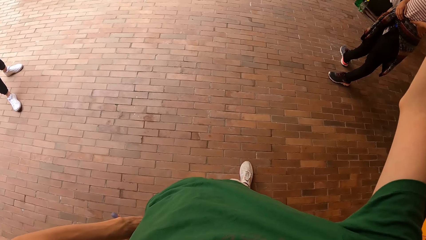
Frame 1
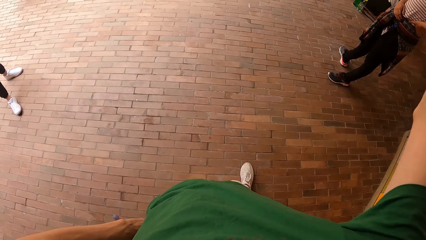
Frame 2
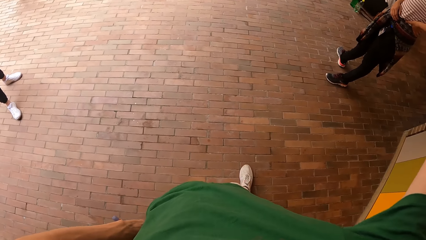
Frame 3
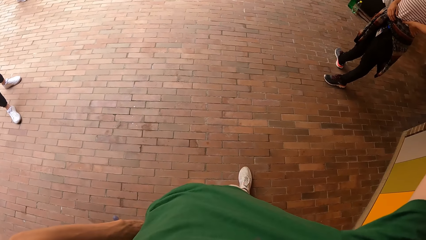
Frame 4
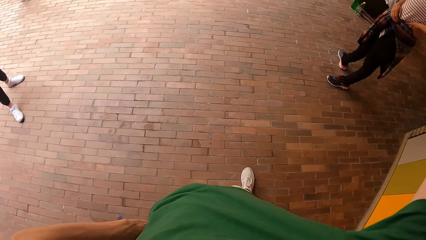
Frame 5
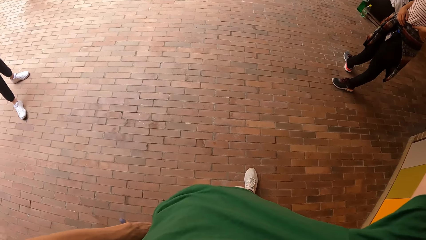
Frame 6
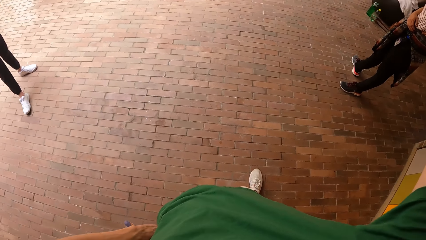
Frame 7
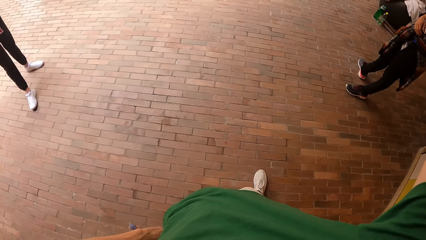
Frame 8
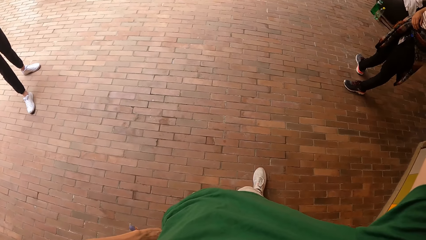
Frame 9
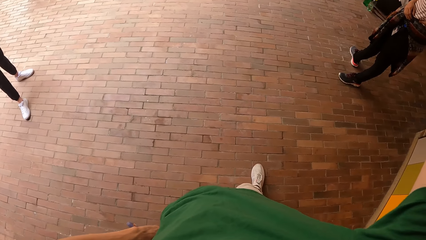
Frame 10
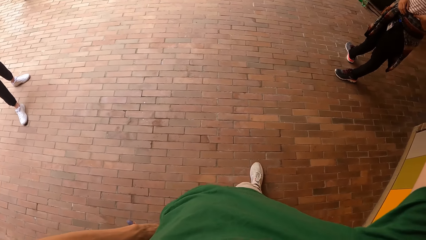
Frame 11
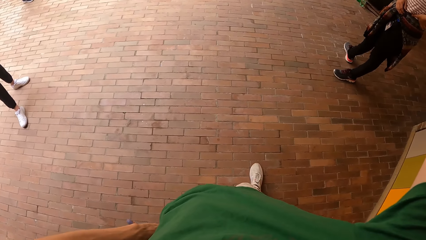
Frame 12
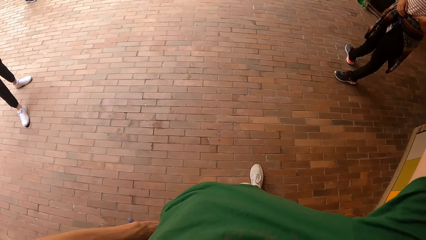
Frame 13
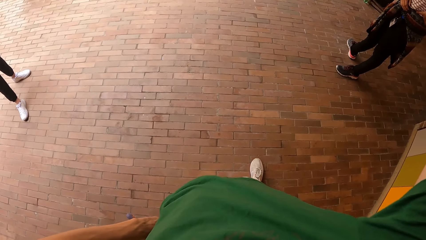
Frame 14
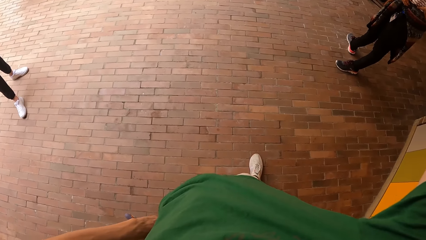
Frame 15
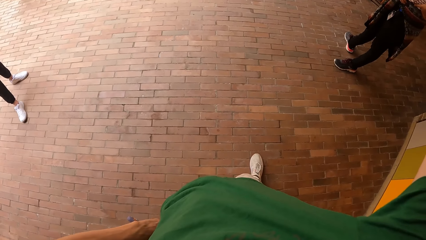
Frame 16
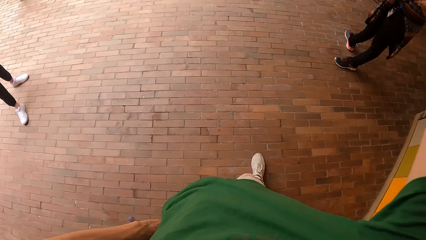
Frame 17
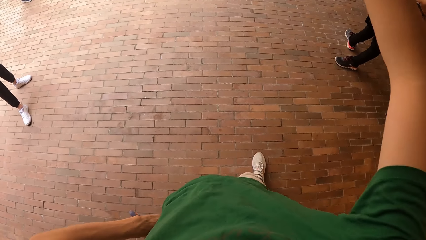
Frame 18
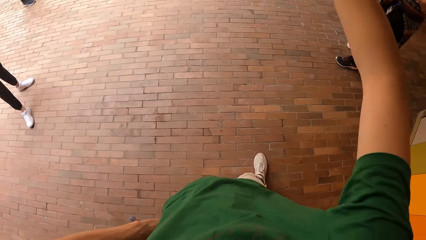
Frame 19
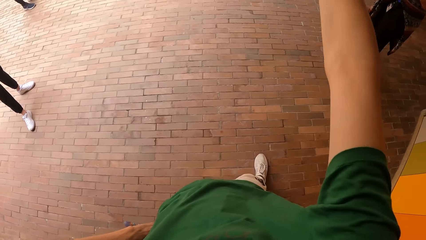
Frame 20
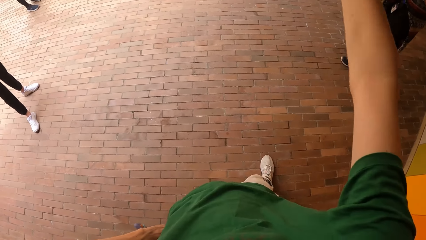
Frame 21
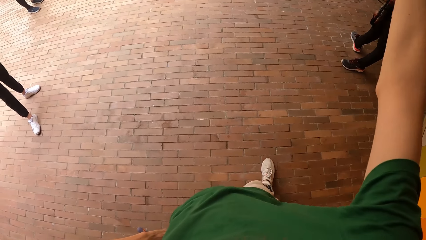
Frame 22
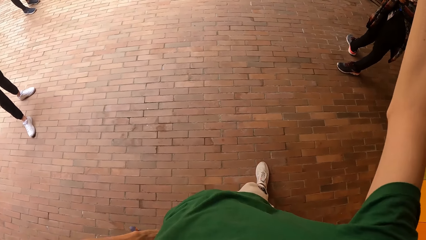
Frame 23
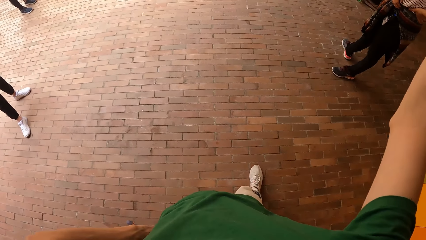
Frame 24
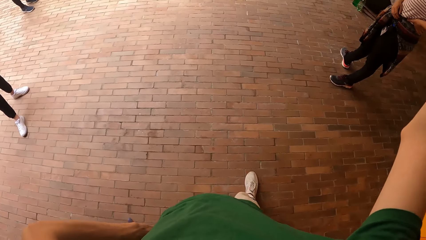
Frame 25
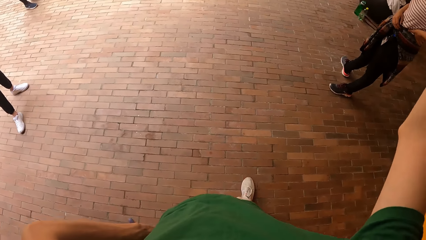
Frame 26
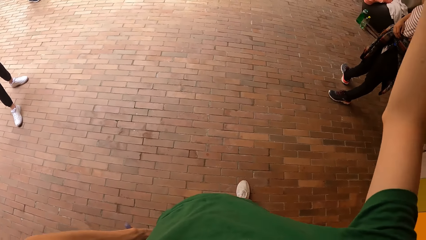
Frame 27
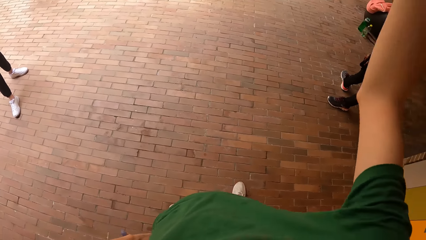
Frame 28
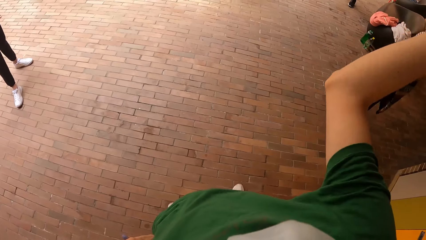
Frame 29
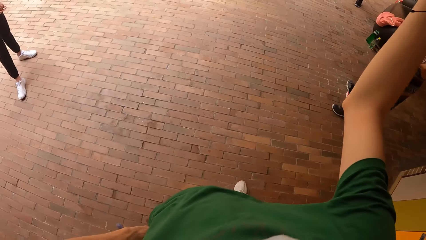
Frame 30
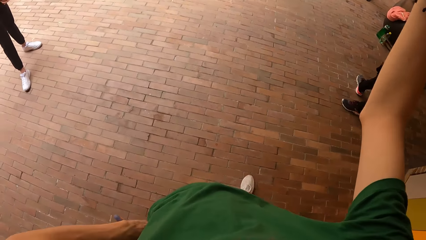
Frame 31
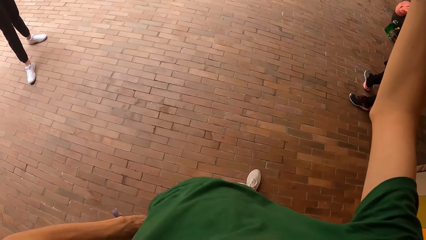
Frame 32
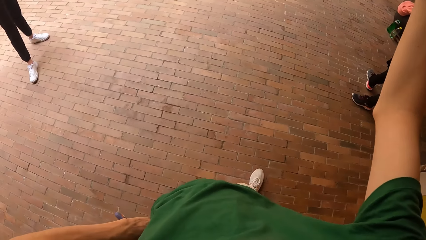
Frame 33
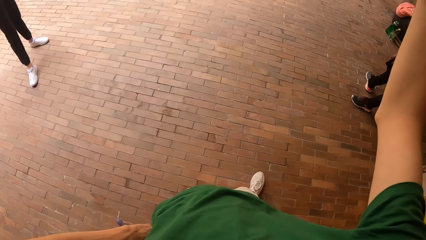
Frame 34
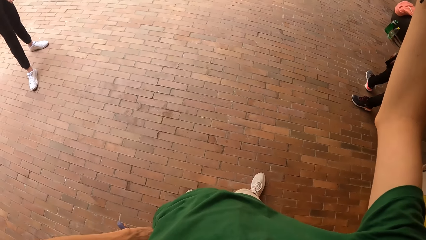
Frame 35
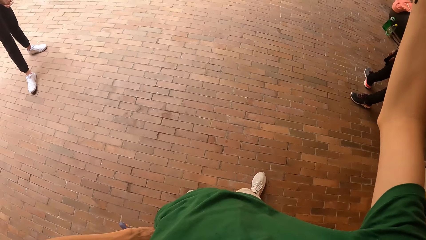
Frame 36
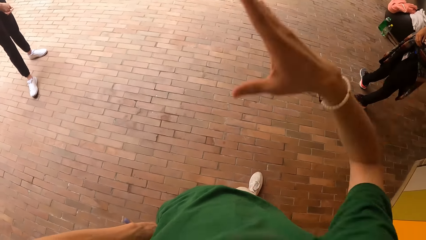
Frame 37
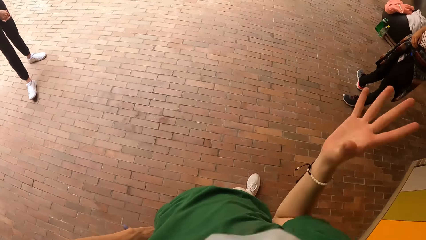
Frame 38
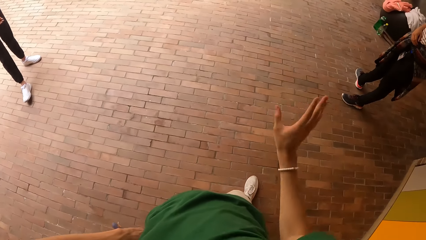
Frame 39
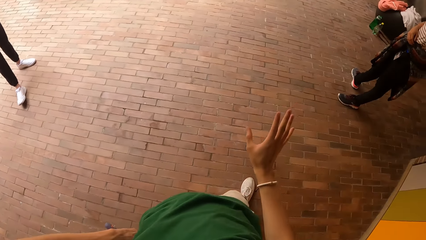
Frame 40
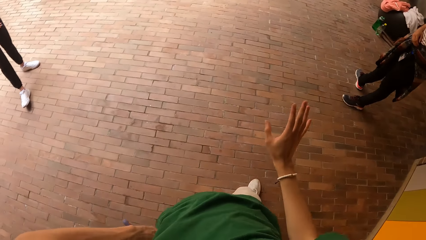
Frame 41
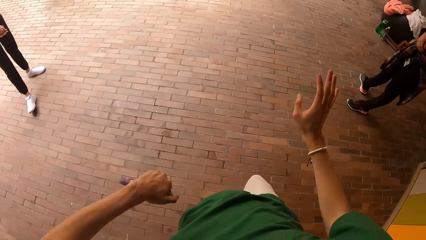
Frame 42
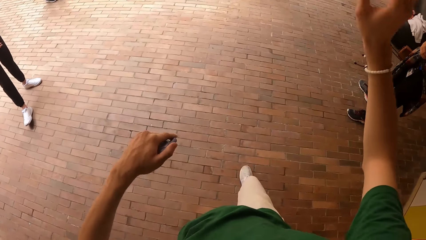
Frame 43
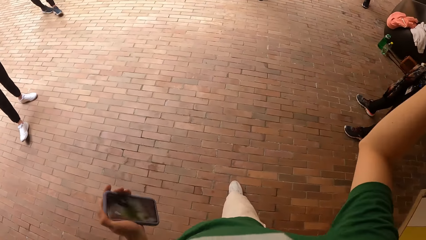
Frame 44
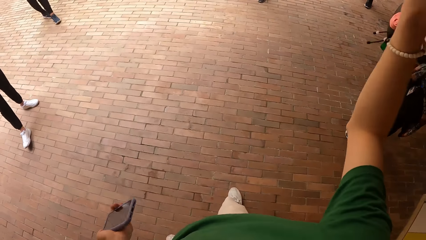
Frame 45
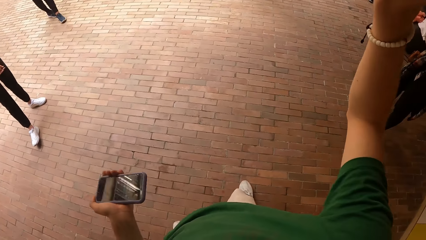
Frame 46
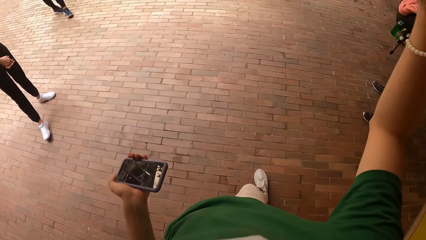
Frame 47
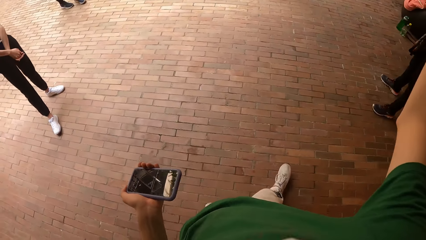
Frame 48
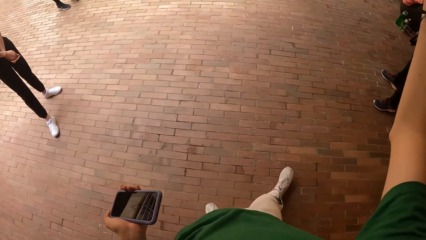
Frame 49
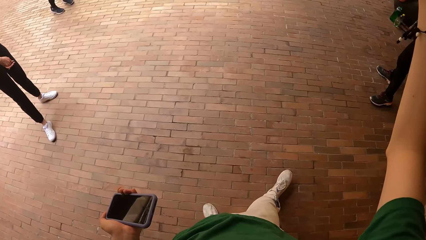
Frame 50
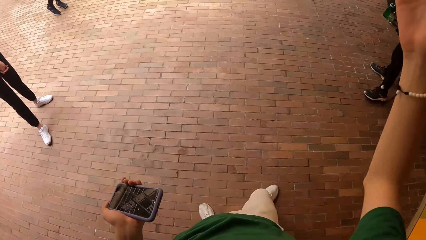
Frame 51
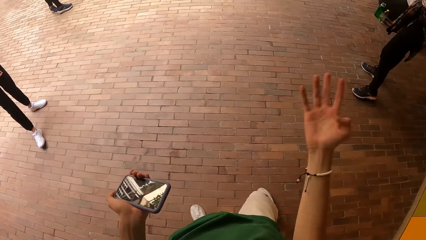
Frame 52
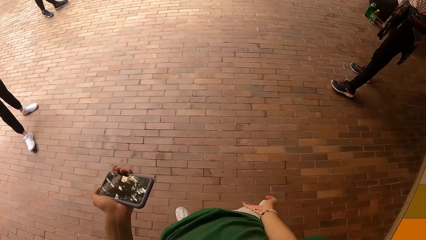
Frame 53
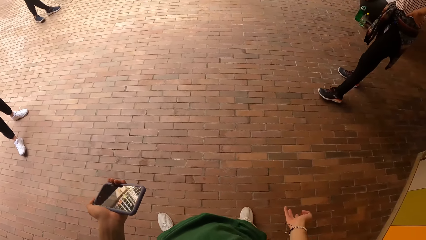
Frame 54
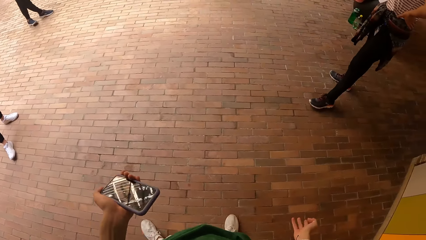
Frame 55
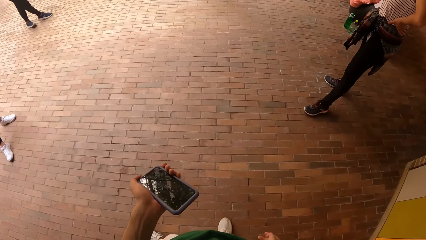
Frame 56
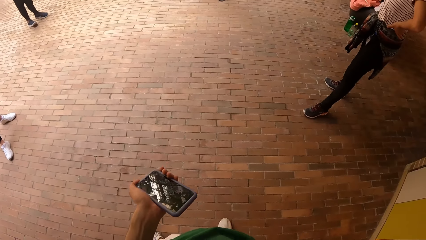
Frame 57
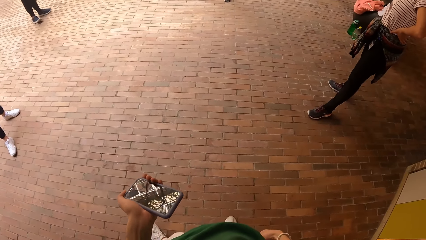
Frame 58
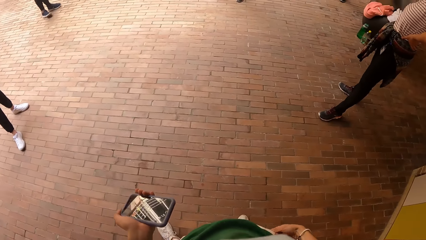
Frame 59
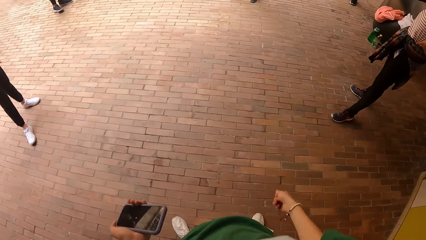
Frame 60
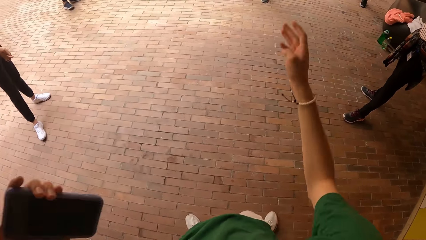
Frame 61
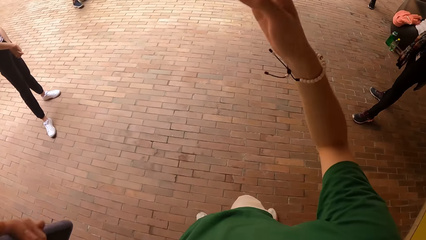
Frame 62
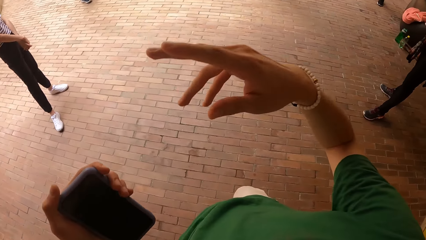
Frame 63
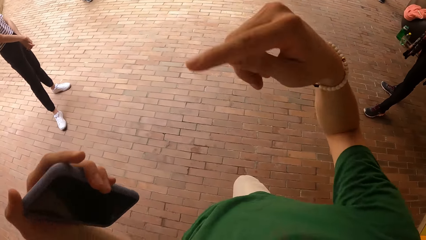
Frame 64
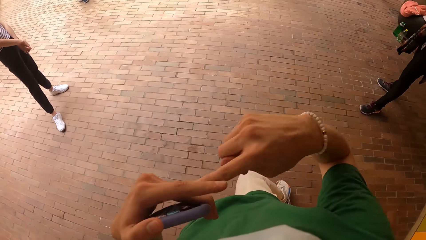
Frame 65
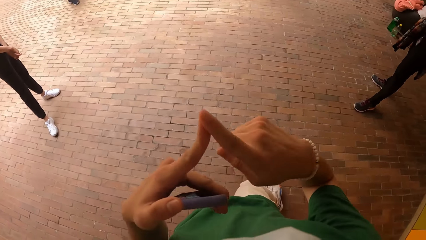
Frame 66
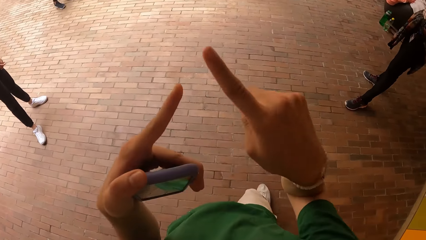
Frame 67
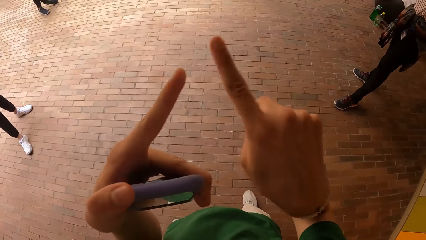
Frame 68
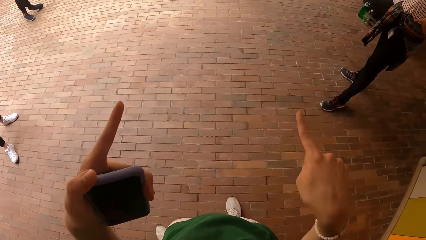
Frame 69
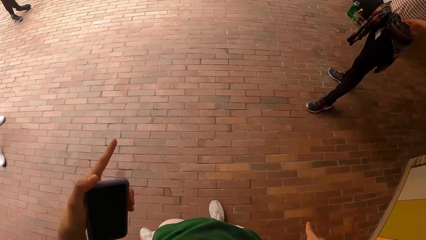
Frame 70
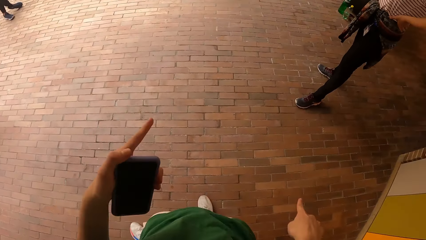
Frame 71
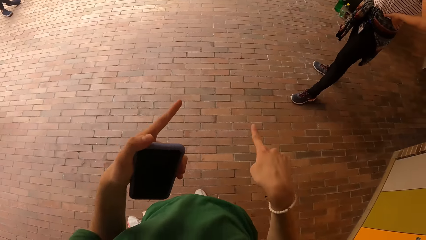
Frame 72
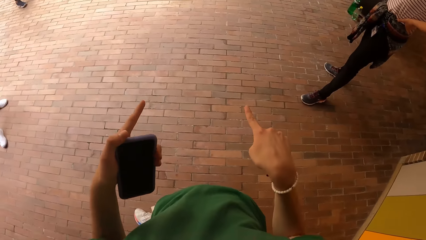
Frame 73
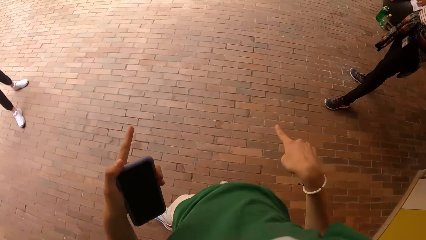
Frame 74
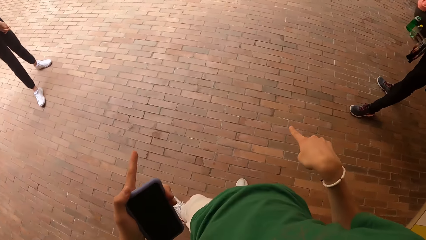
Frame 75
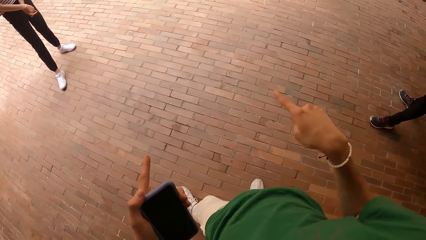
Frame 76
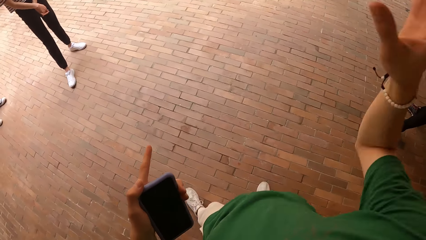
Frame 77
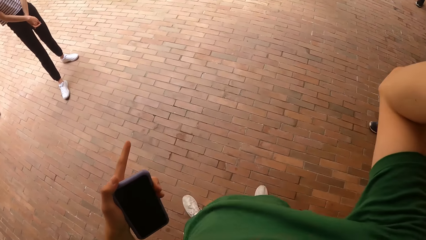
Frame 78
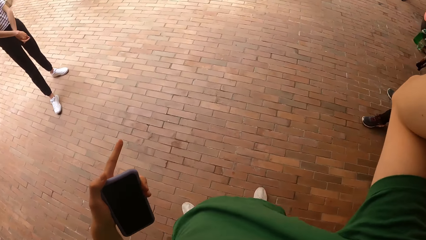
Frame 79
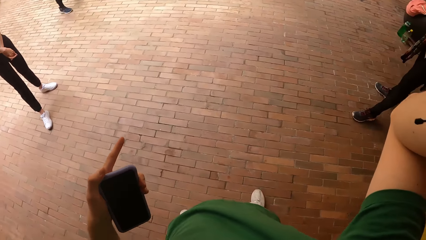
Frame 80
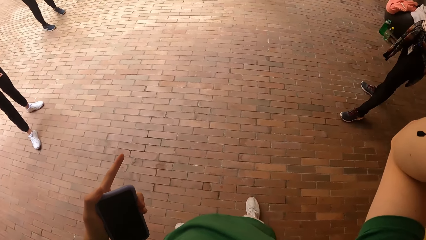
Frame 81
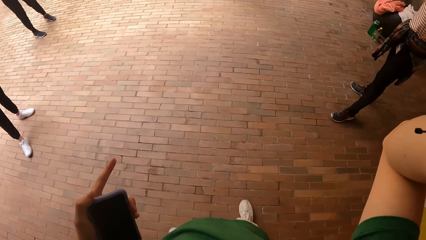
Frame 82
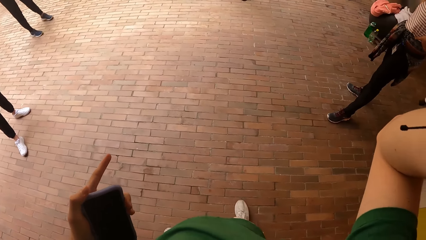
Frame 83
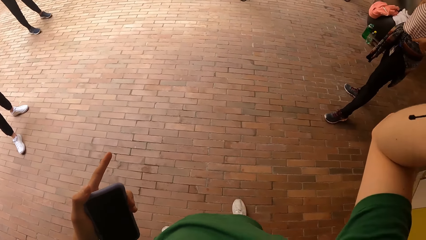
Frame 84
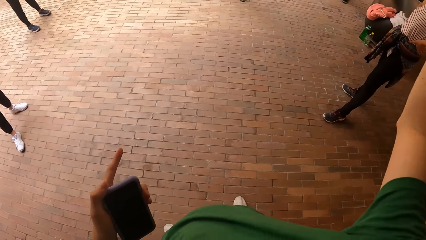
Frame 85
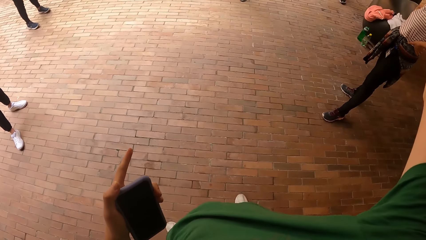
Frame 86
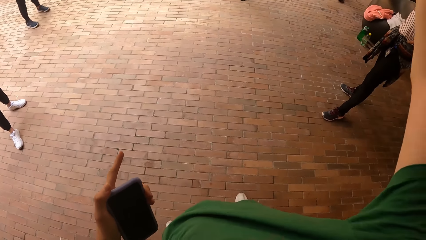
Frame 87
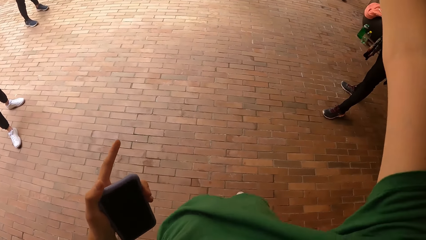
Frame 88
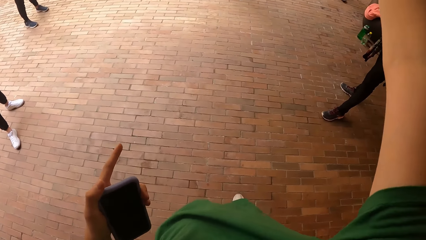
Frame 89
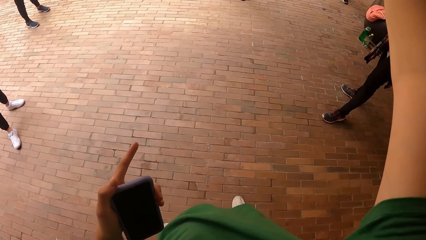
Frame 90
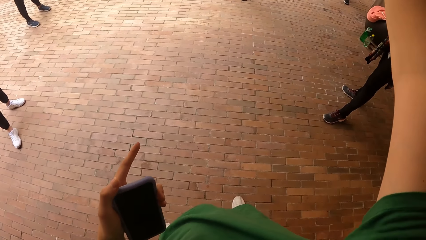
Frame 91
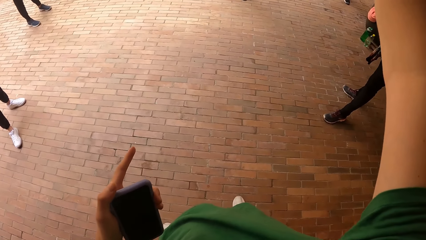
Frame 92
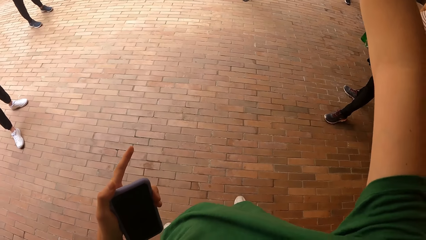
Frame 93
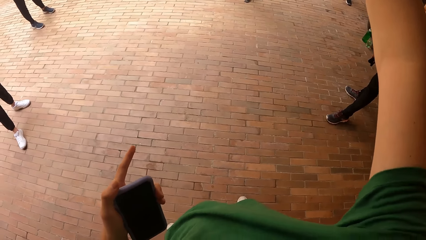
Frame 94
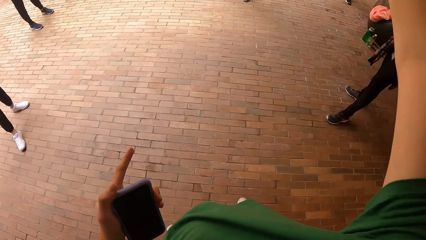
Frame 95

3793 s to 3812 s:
The camera wearer talks with people. He makes a hand gesture with both hands. He holds a phone. He adjusts the camera on his head with his right hand. He interacts with a group of people.
